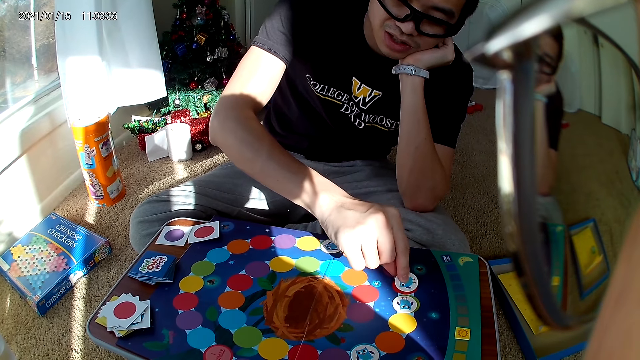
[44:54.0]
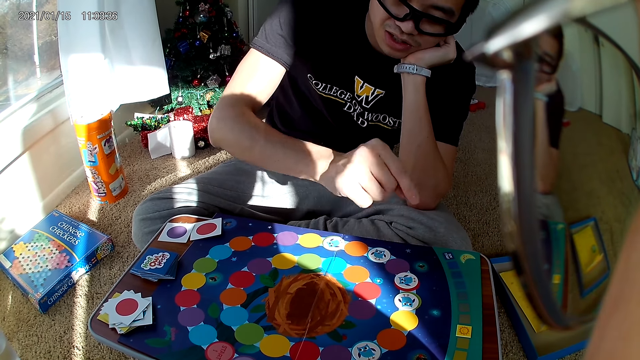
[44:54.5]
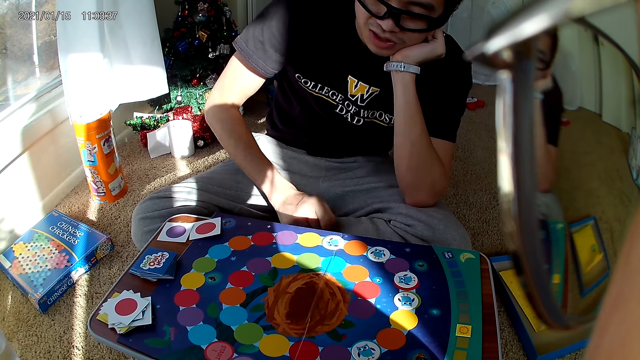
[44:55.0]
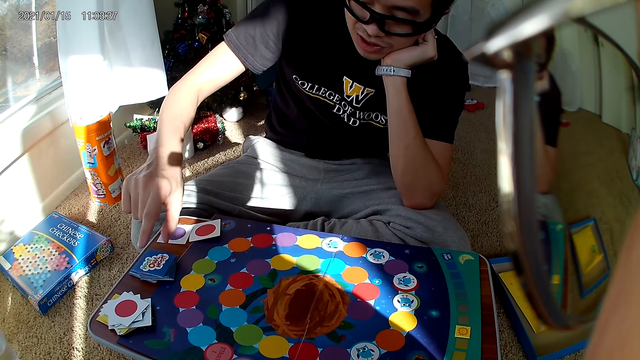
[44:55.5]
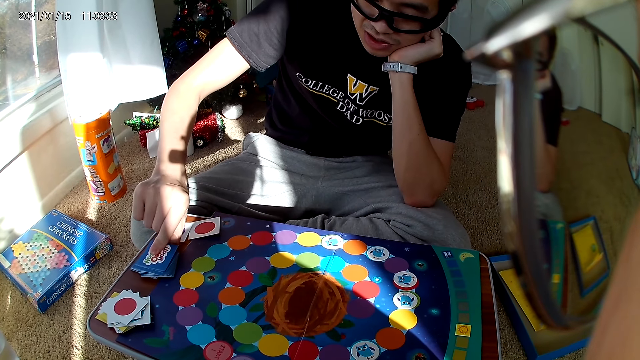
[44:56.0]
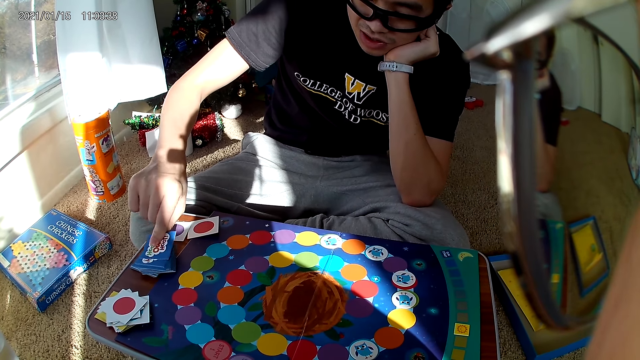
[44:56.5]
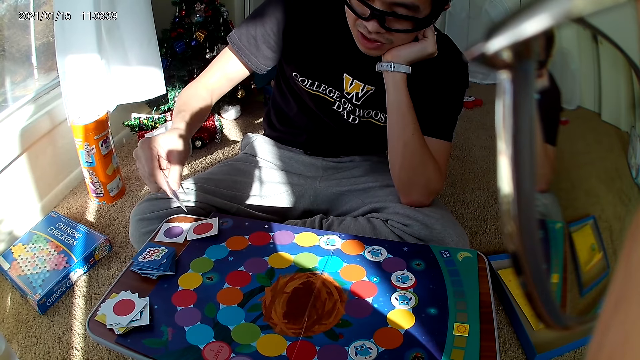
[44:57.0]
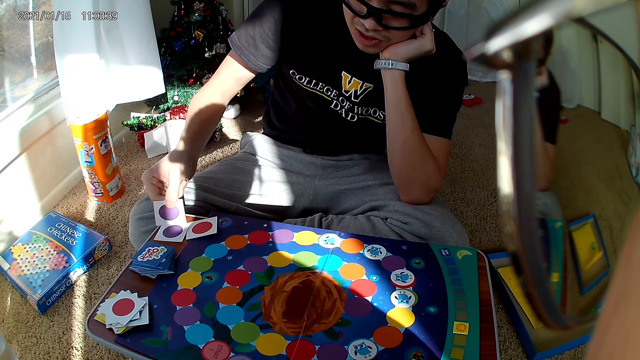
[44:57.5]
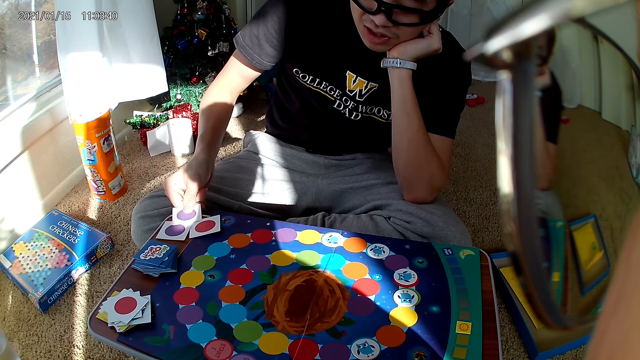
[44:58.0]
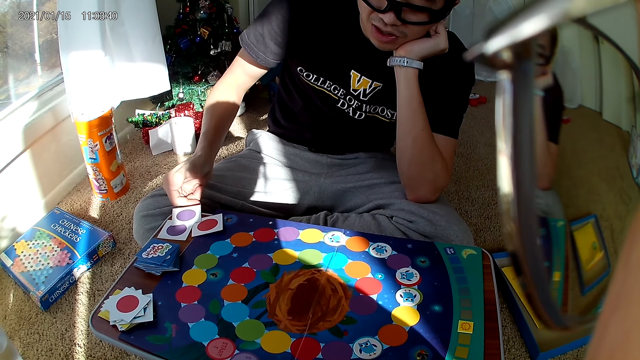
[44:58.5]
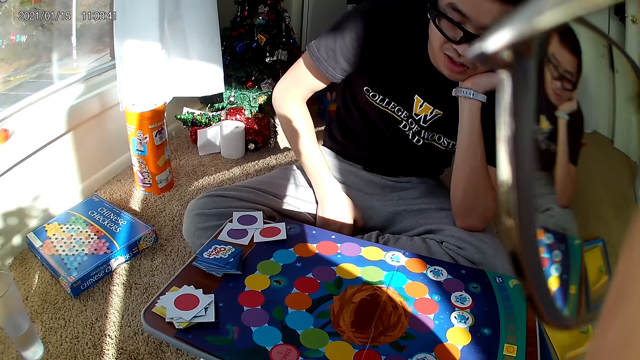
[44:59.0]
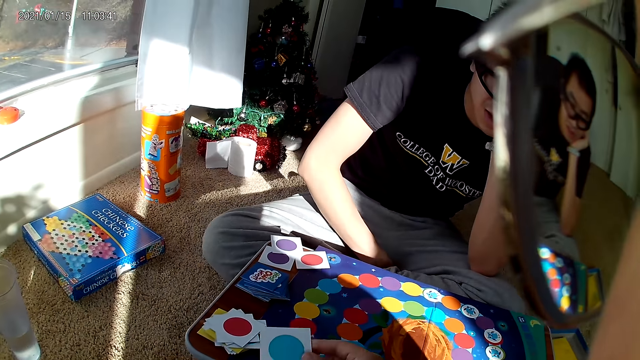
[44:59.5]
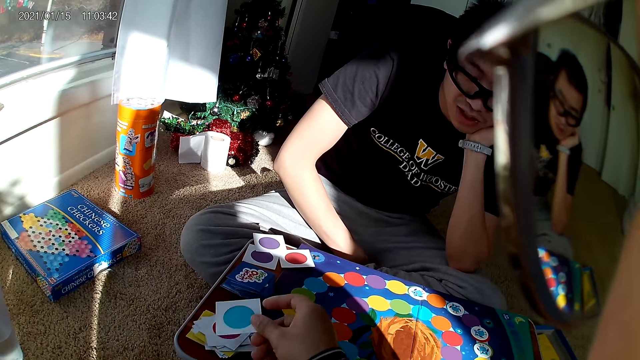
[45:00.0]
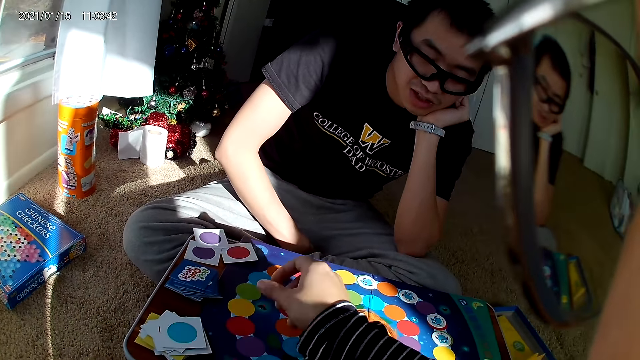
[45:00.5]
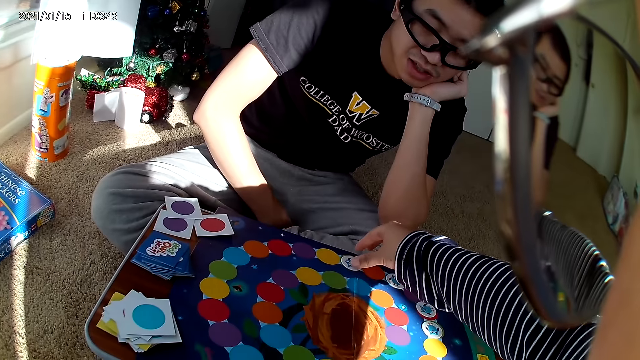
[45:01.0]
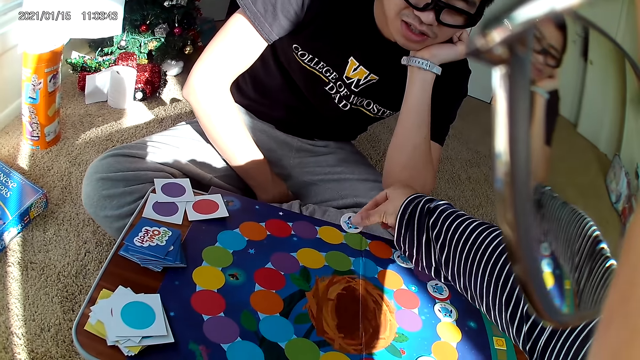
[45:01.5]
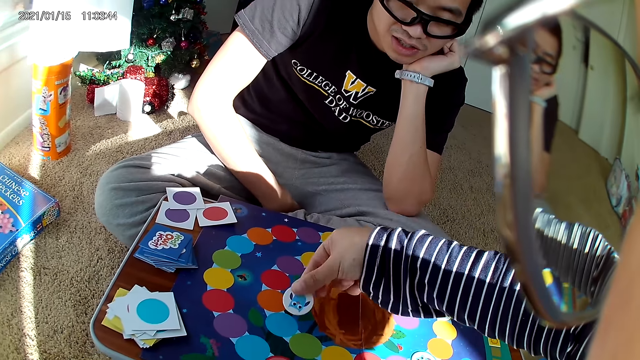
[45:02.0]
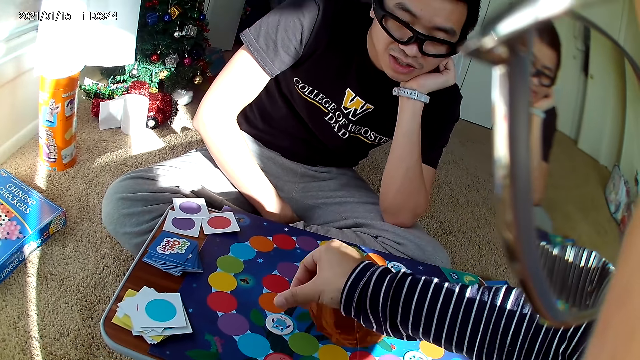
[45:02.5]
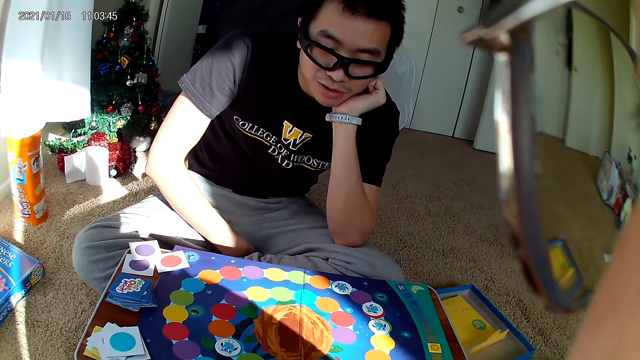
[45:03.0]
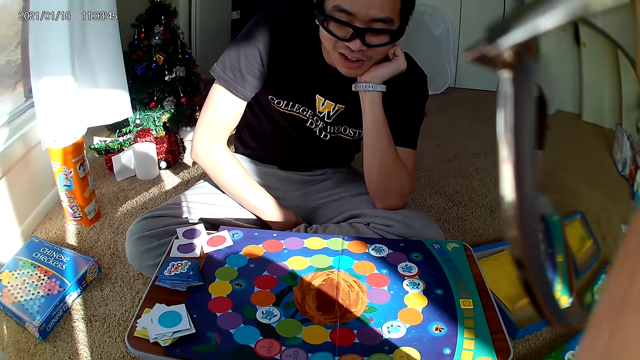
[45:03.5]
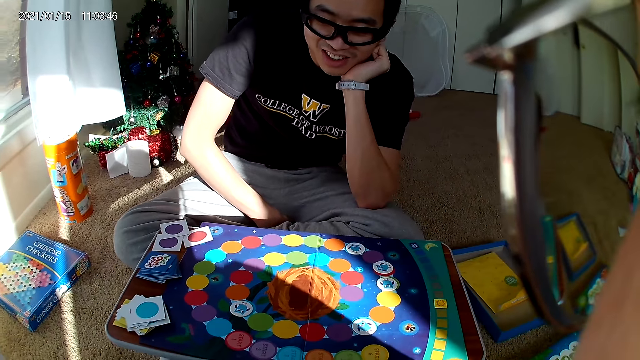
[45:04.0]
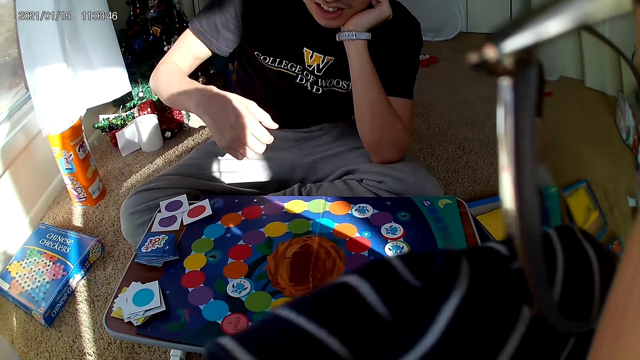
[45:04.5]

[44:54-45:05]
The man puts the sticker down. The man takes a card from the card deck. The man drops the cards on his set of cards. The camera wearer drops a card on the card pile. They pick up a sticker, move a card on the cardboard and put the sticker down.

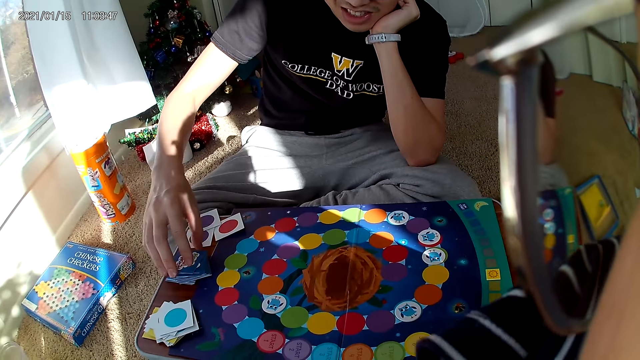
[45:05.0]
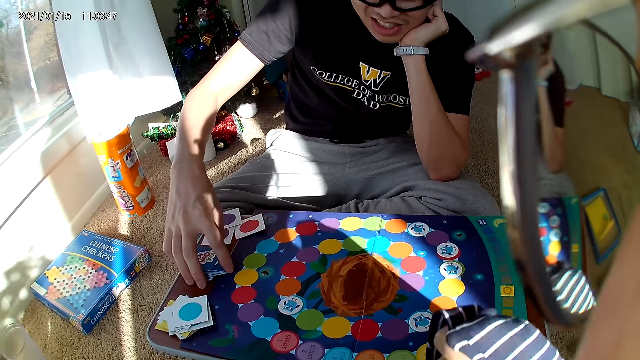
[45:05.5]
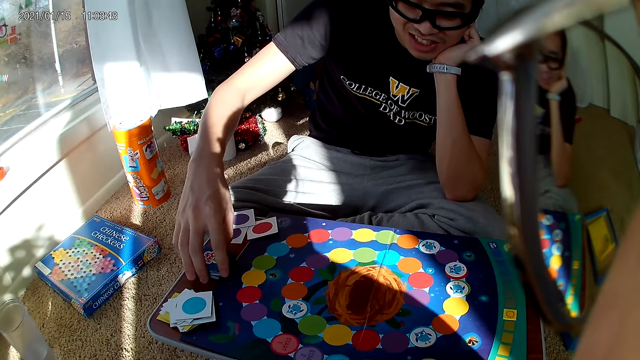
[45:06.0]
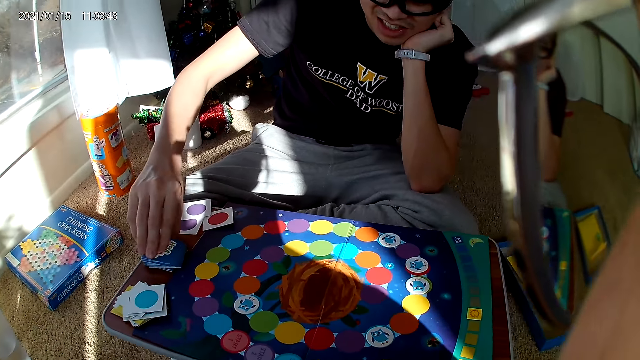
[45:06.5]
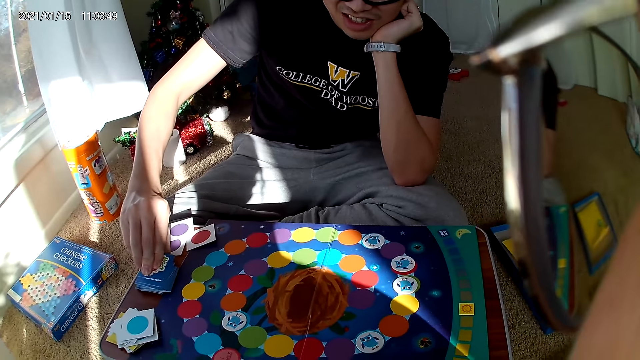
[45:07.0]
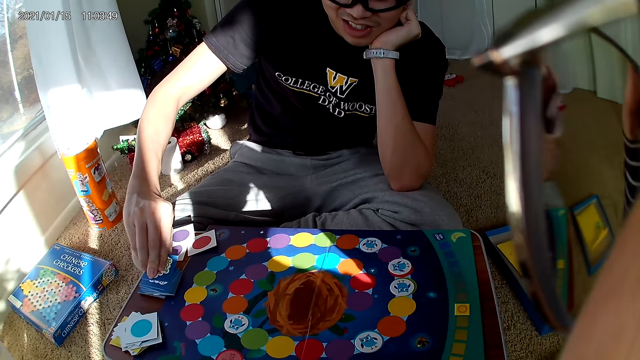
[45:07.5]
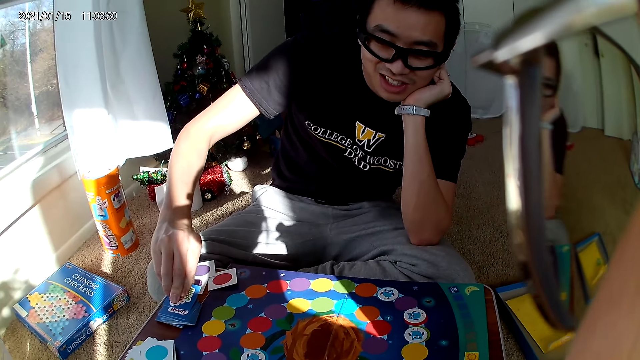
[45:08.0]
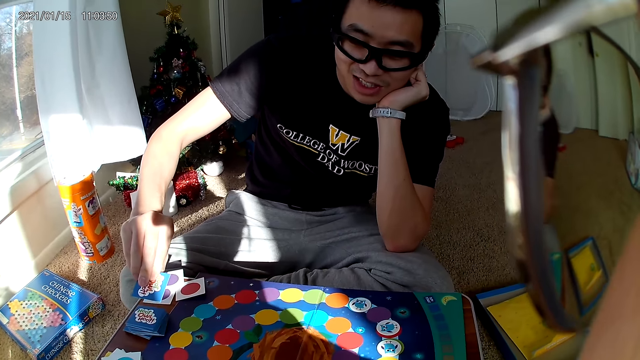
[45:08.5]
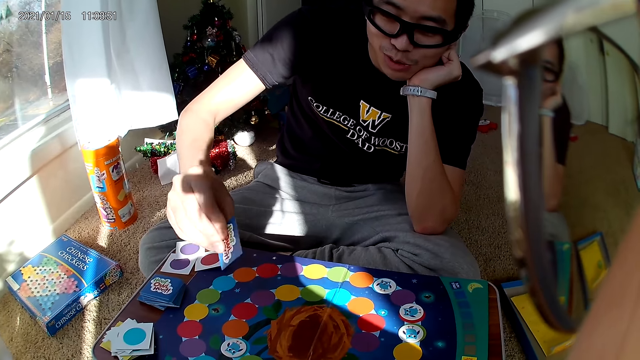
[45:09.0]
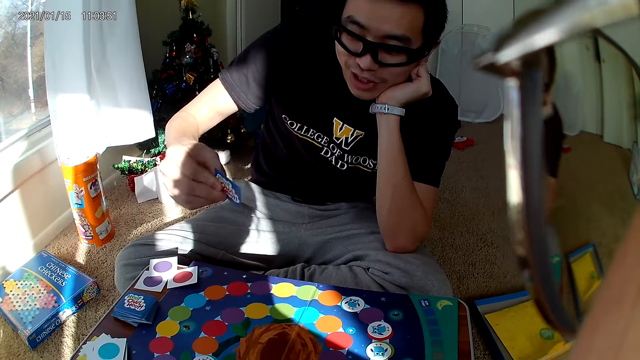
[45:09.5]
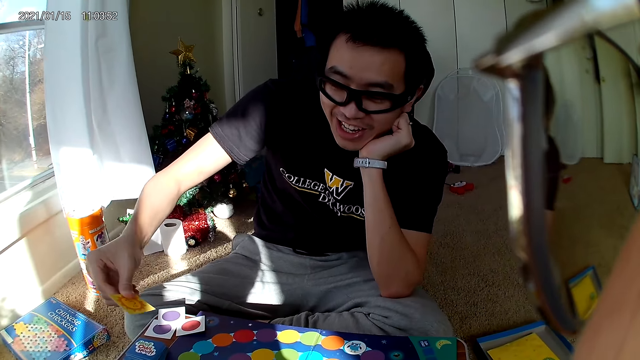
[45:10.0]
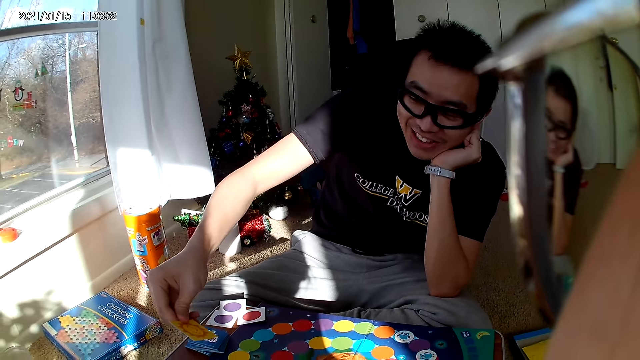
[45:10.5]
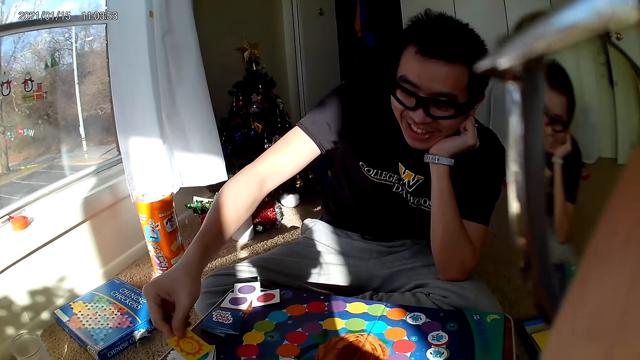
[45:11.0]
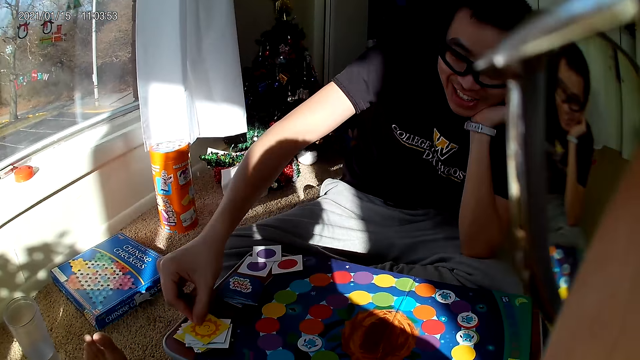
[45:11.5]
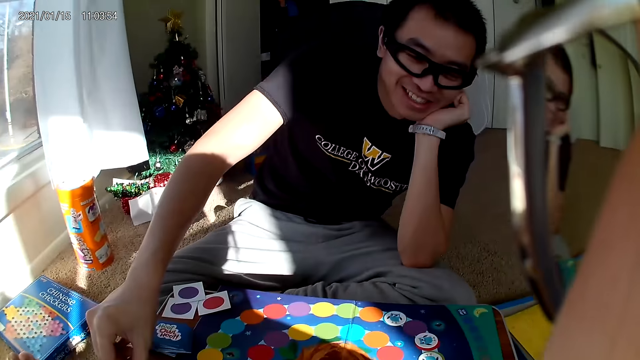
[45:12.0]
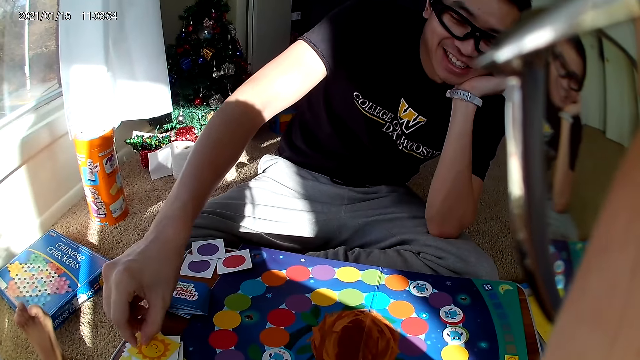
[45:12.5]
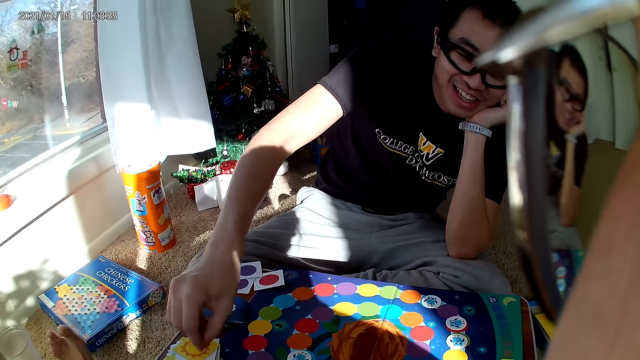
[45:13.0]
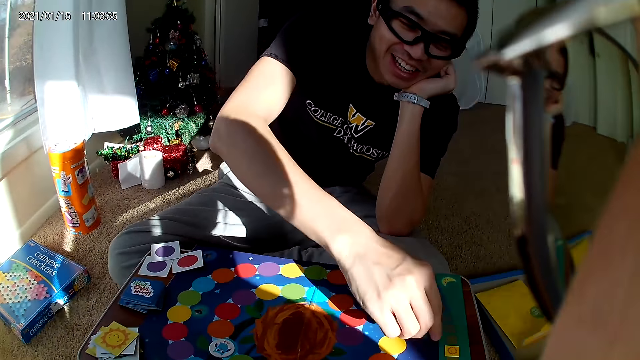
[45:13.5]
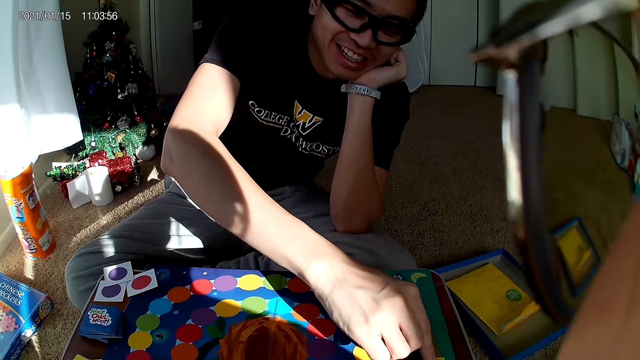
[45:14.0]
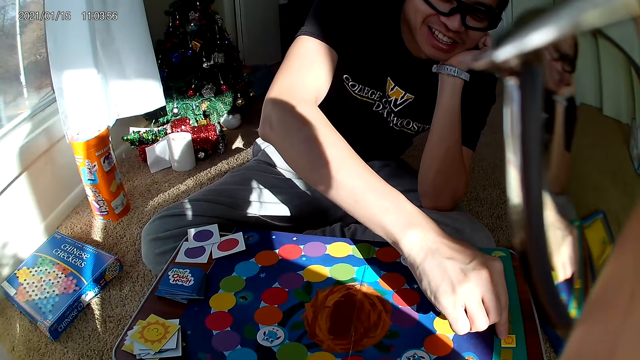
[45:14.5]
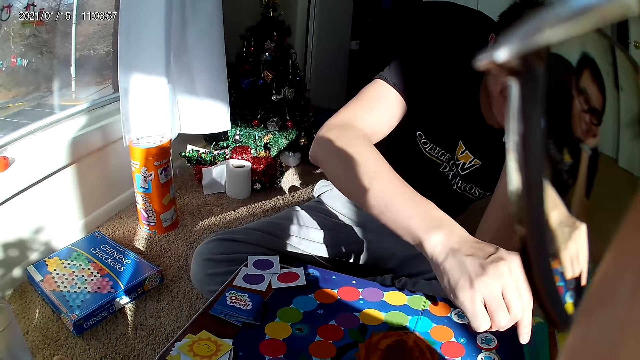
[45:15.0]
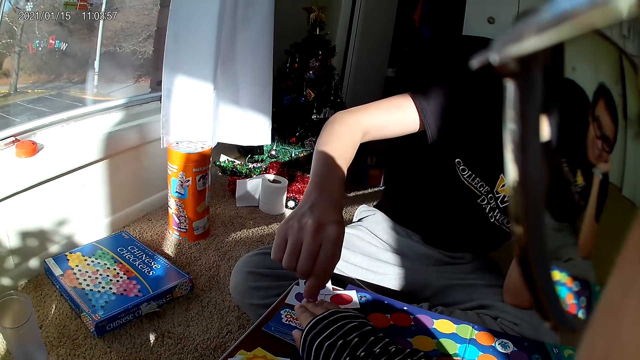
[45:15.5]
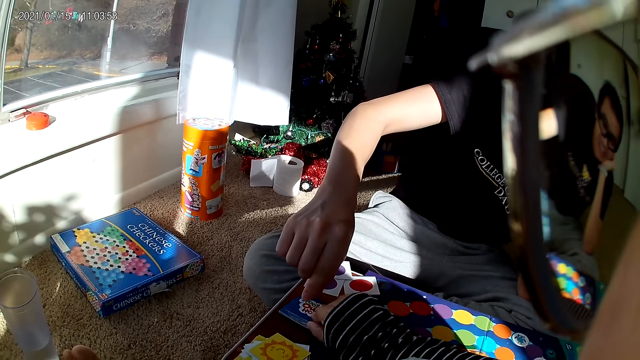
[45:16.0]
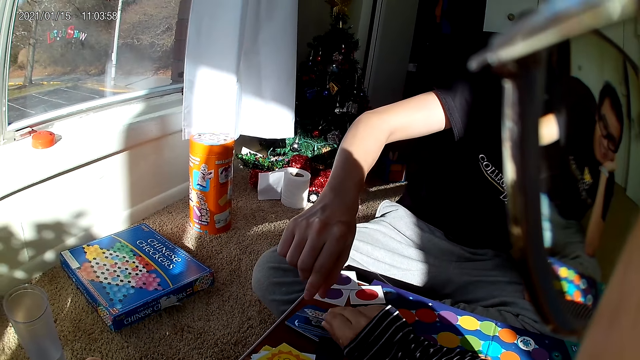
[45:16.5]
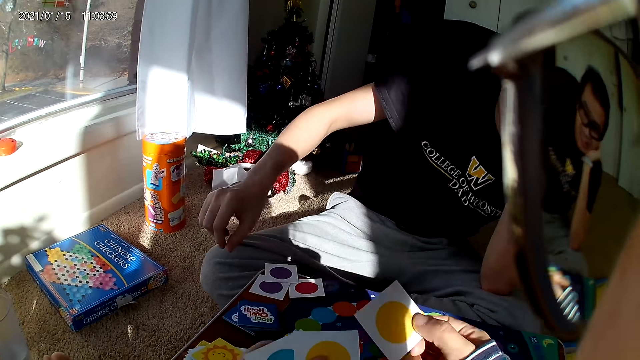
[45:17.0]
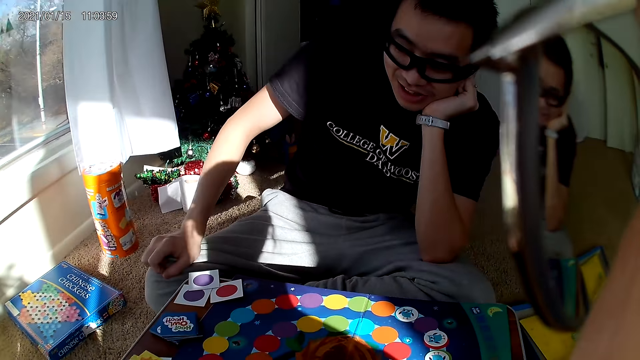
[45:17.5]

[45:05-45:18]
The man adjusts the card deck on the table. The man takes a card from the card deck. The man drops the card on the card pile. The man moves a card on the cardboard. The camera wearer picks up a playing card from the board with her right hand.
